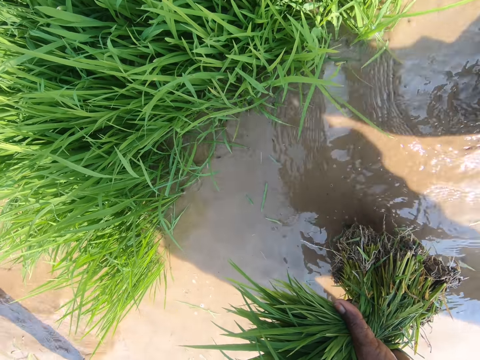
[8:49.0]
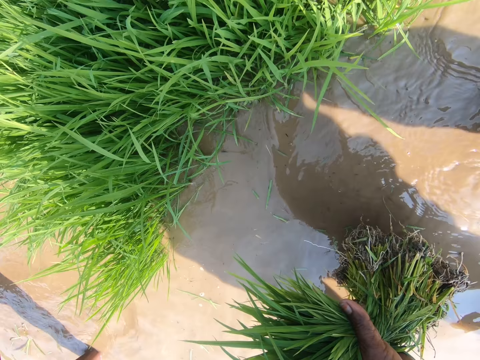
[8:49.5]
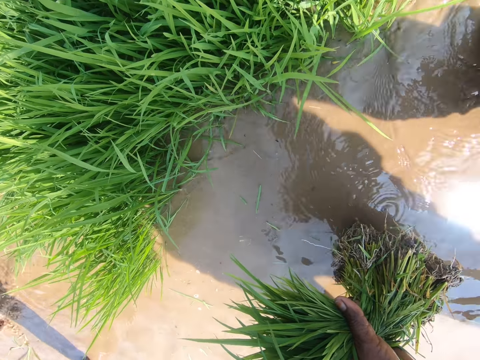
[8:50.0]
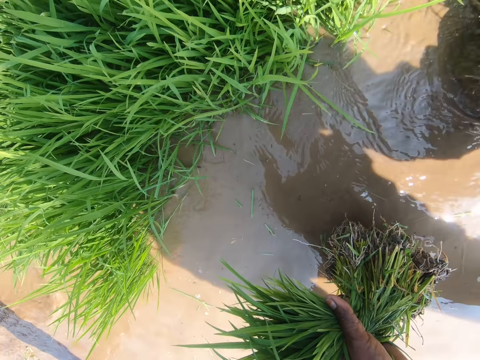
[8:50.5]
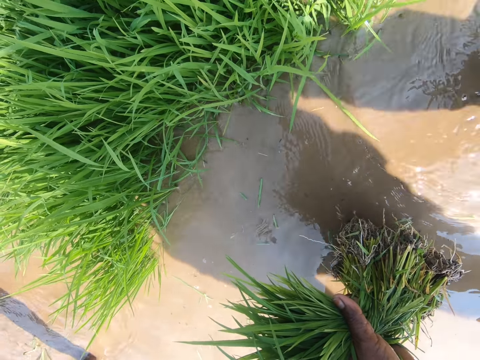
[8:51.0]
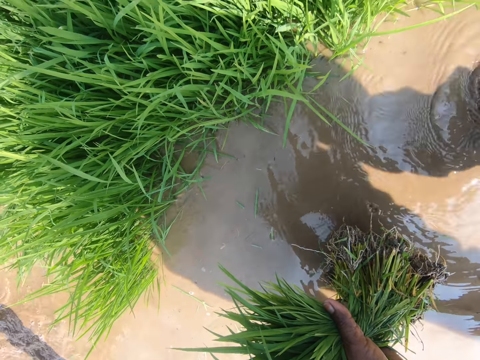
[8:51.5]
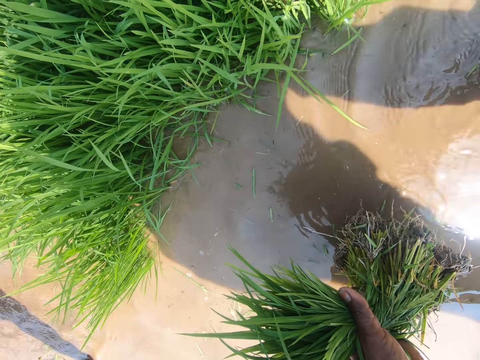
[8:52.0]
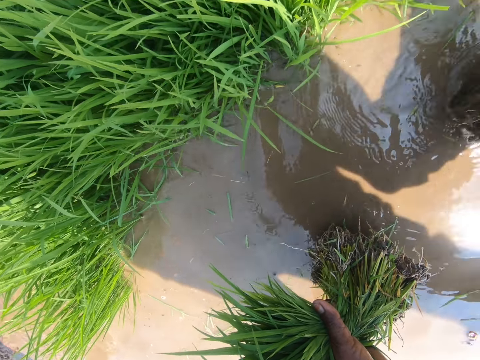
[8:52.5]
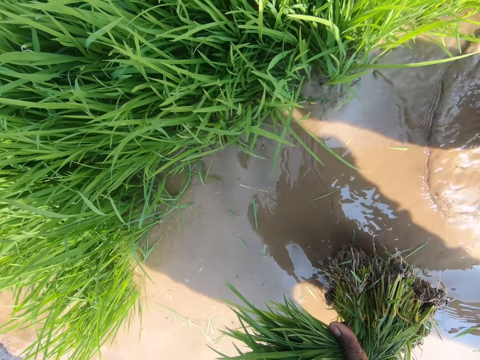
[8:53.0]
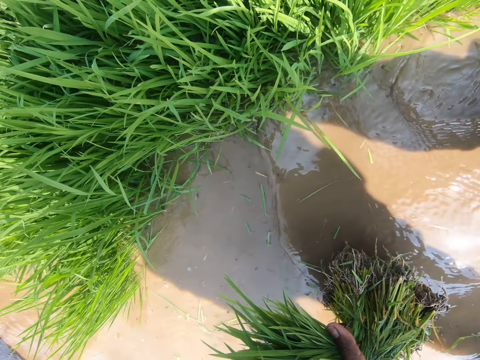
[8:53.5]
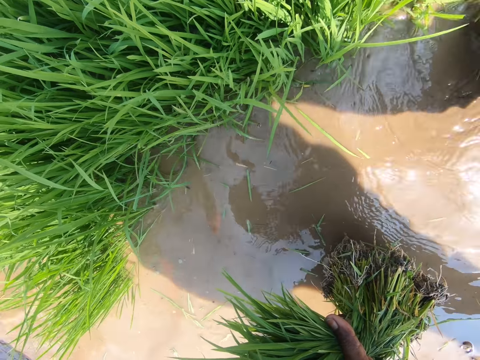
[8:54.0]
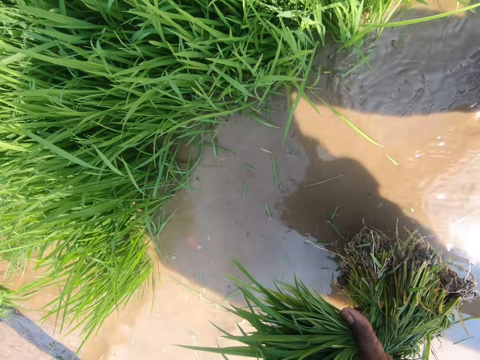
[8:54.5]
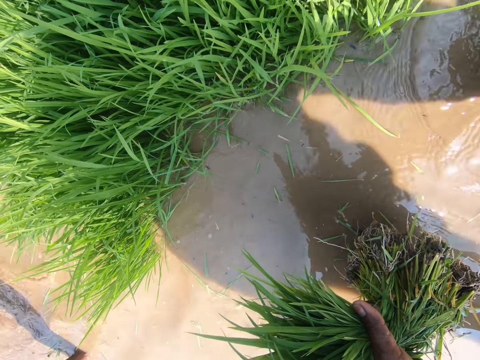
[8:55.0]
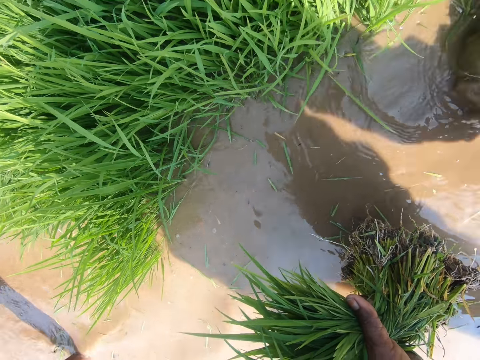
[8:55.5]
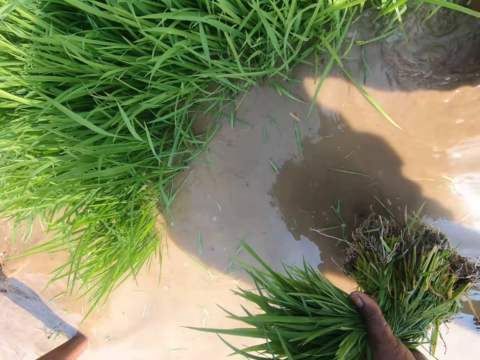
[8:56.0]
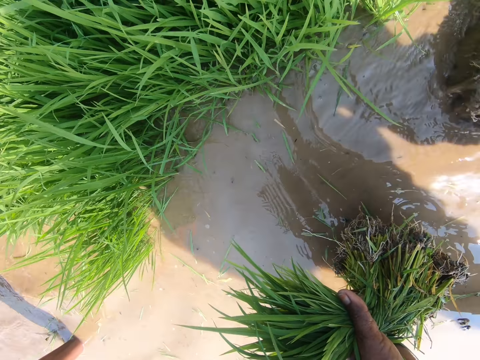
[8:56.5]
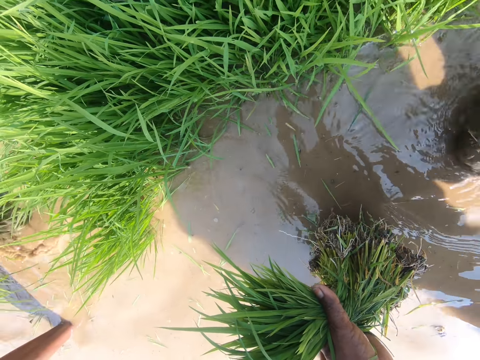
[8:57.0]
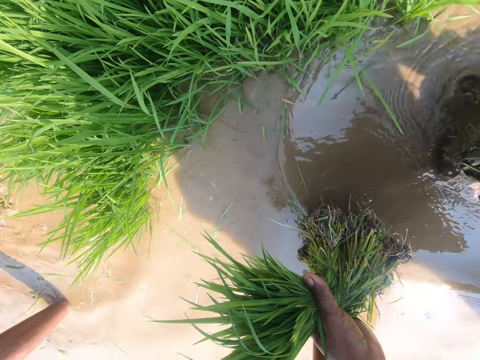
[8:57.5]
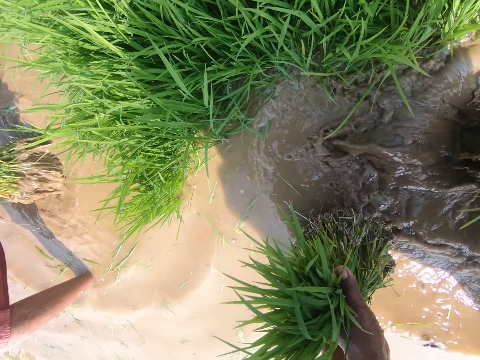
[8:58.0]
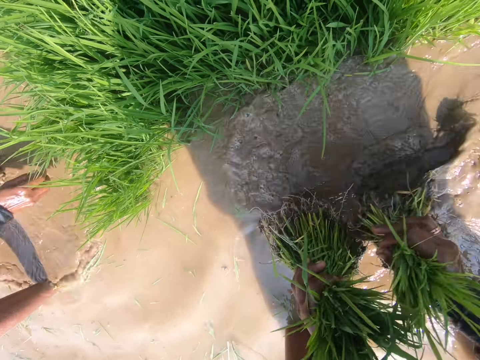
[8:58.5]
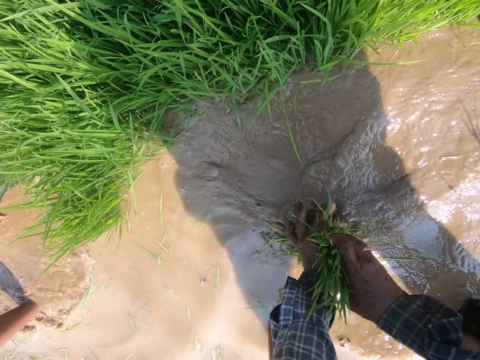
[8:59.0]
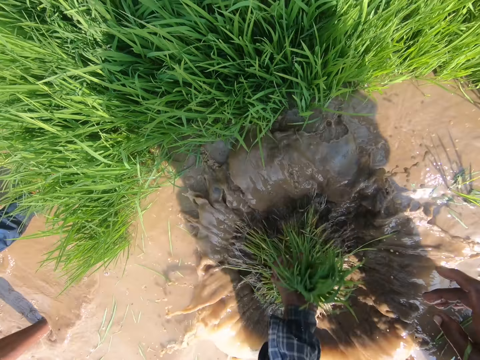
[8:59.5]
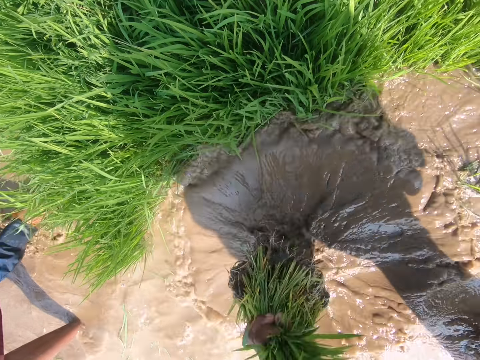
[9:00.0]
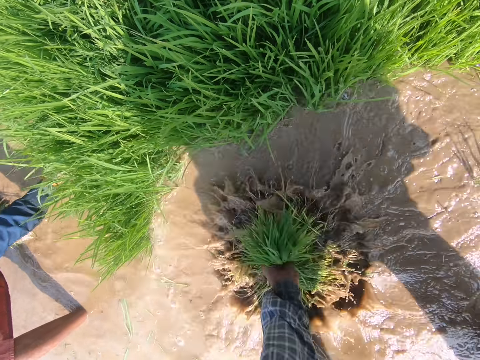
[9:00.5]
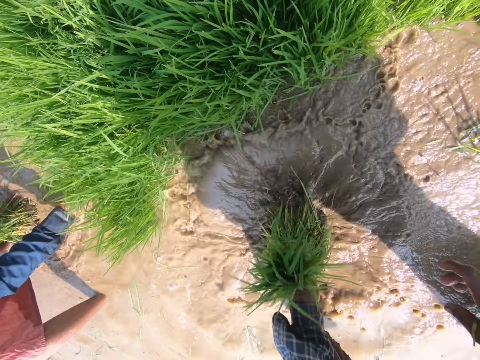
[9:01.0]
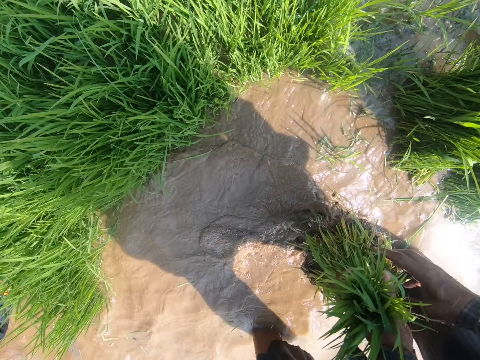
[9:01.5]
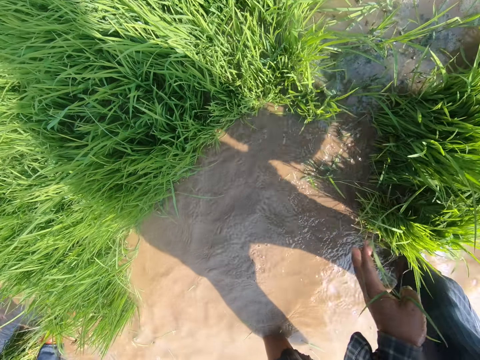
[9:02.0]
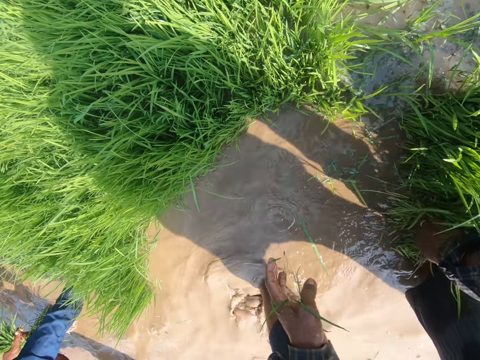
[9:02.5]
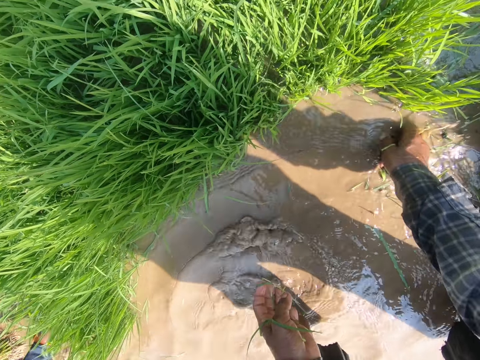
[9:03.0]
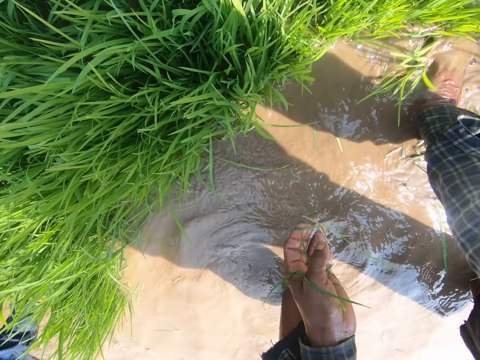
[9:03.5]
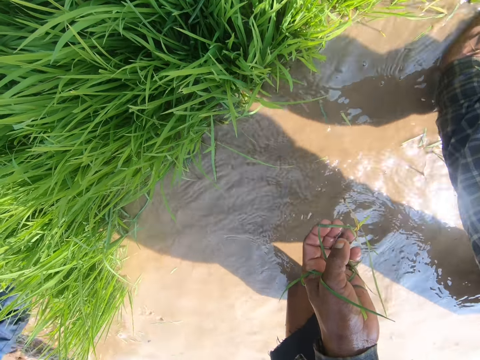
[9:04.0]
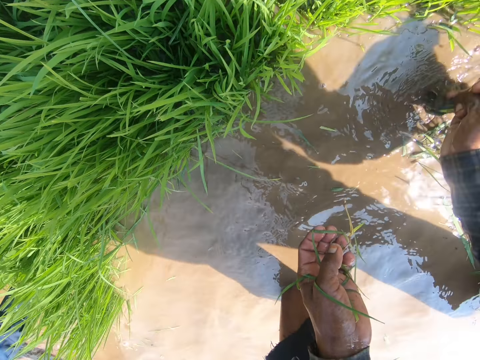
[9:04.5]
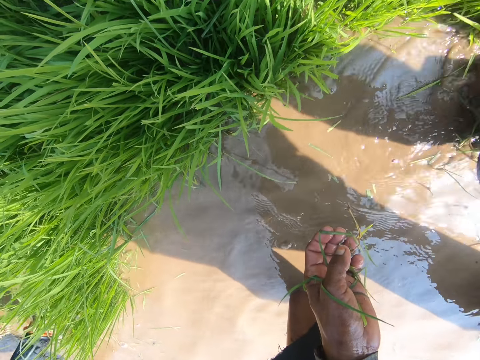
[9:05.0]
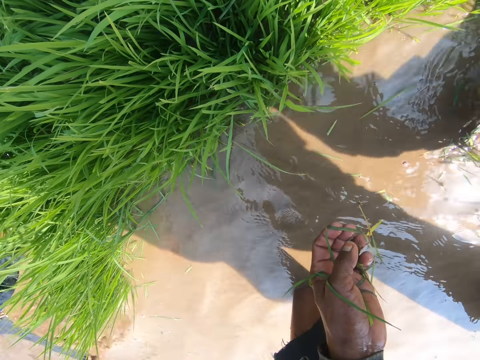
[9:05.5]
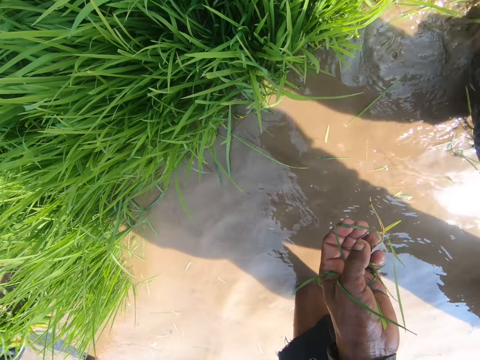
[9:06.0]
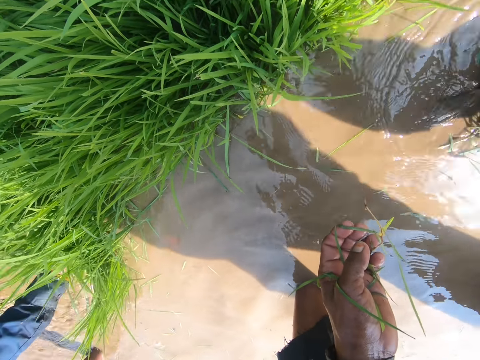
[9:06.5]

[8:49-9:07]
The camera wearer talks at the farm. He washes the dirt off the grass. He puts the harvested rice together, holds the grass together and passes the harvested rice to his left hand. He washes the dirt off the rice in the water. He passes the rice to his right hand and drops the harvested rice on the ground. A person pulls rice. The camera wearer pulls rice with his right hand.

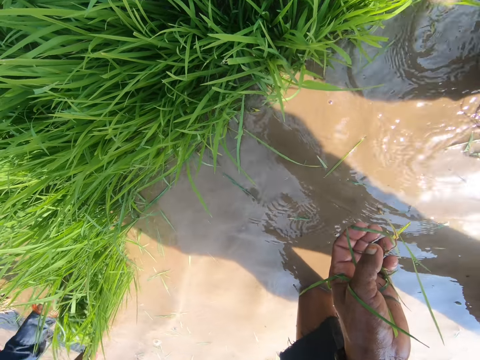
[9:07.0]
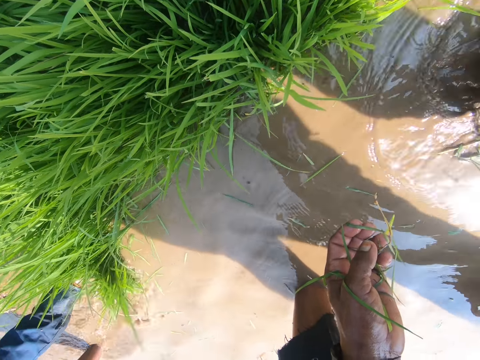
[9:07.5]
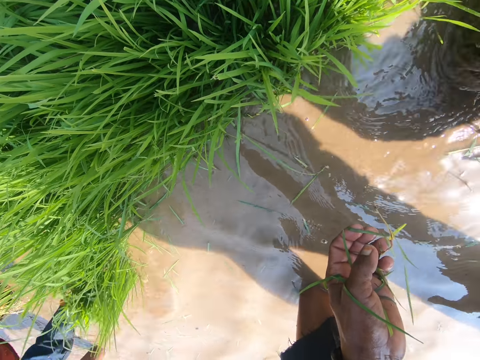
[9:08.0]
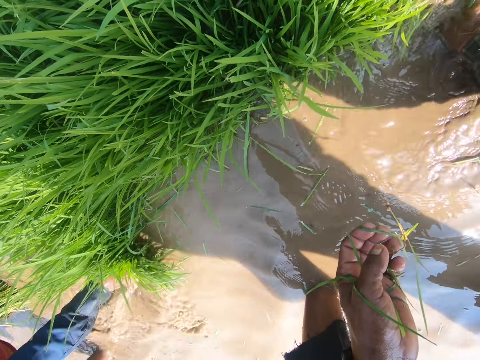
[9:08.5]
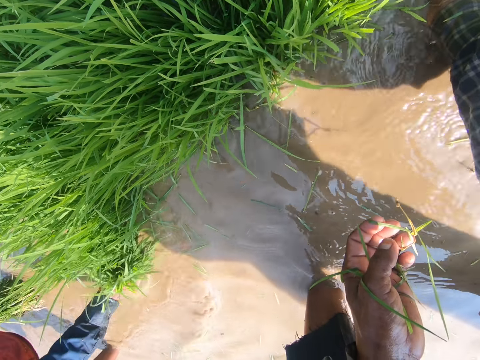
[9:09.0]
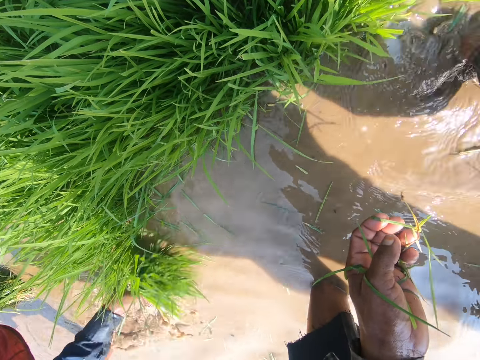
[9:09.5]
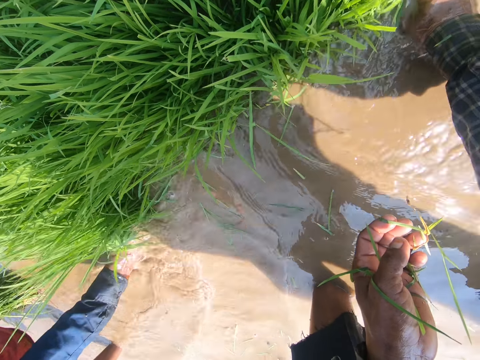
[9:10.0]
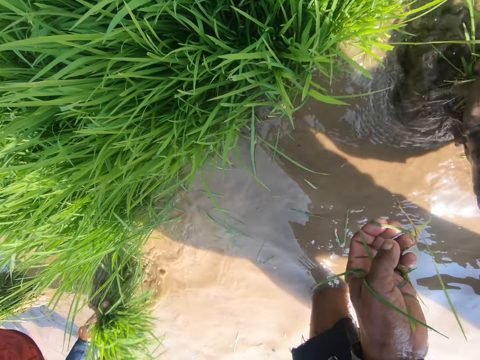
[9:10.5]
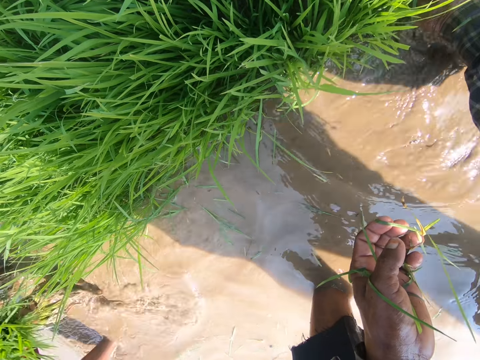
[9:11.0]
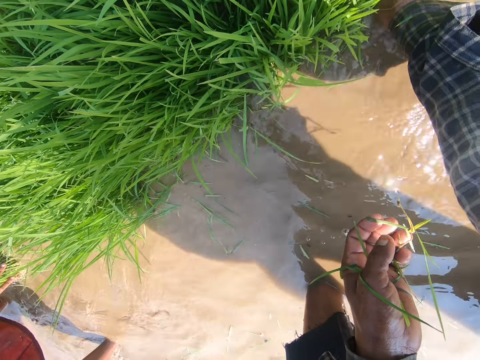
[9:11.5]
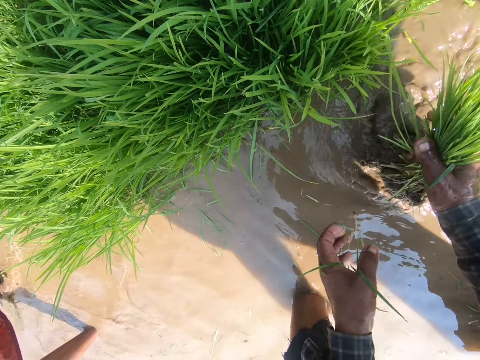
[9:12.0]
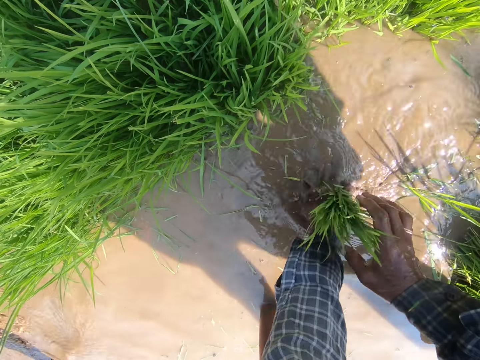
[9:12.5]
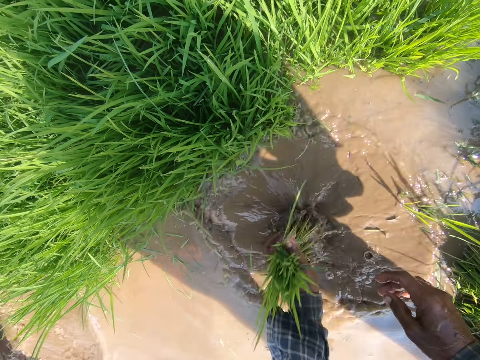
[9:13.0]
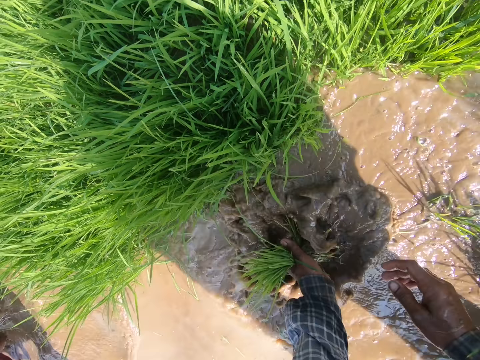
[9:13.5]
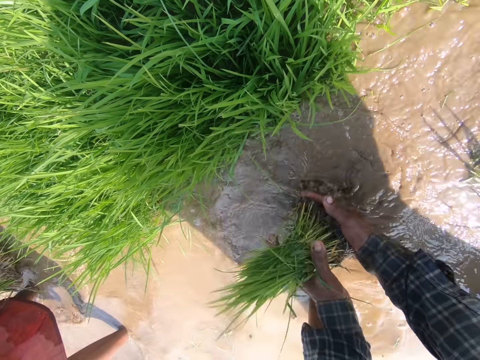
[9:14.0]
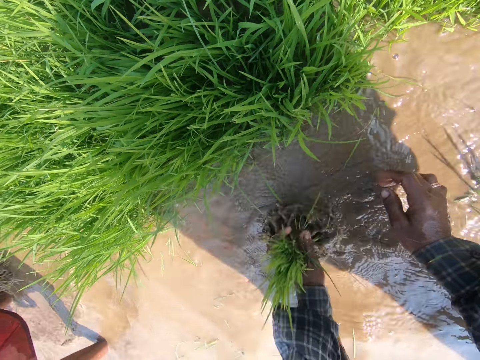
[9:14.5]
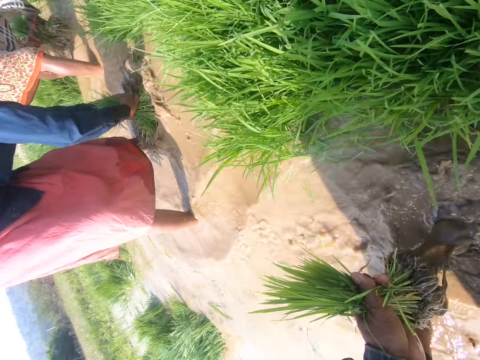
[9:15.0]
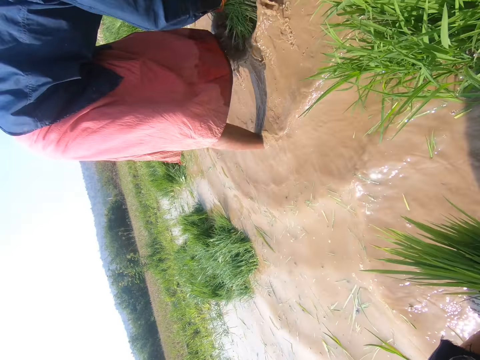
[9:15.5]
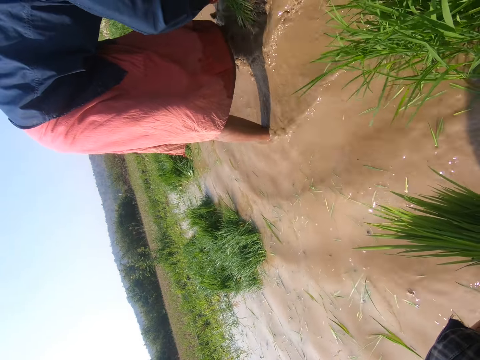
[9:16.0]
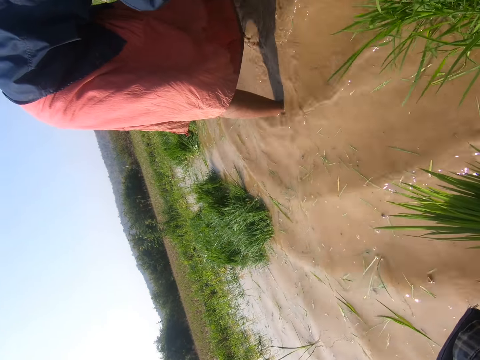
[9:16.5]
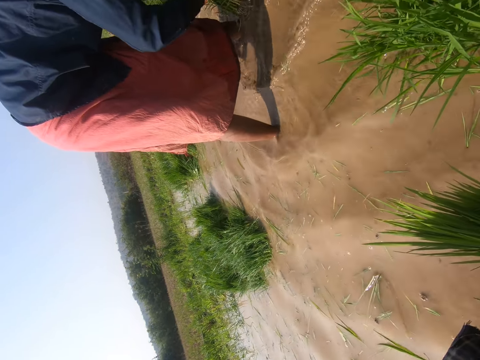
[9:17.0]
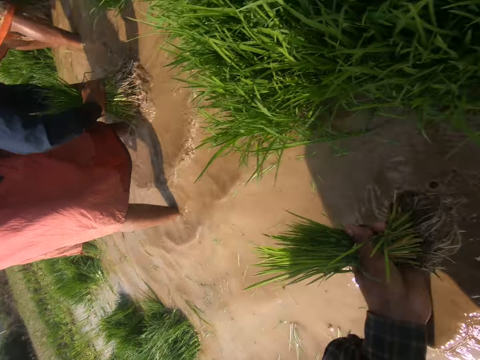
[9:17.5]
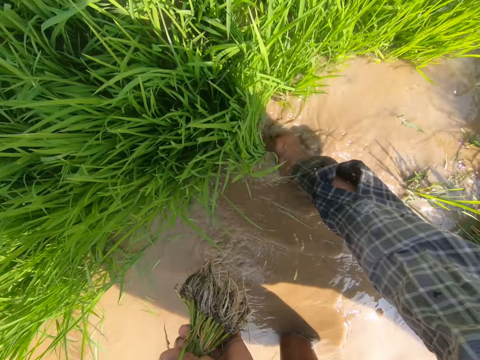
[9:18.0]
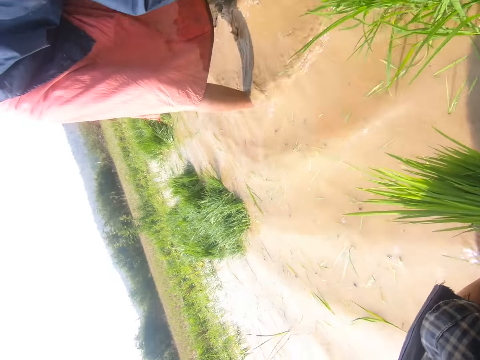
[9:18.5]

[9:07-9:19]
A person pulls rice. The camera wearer pulls rice with his right hand. He holds the grass with the left hand and passes the rice to his left hand. He washes the dirt off the rice in the water. He holds the rice with both hands and washes the rice in the water. He looks around the grasses.
